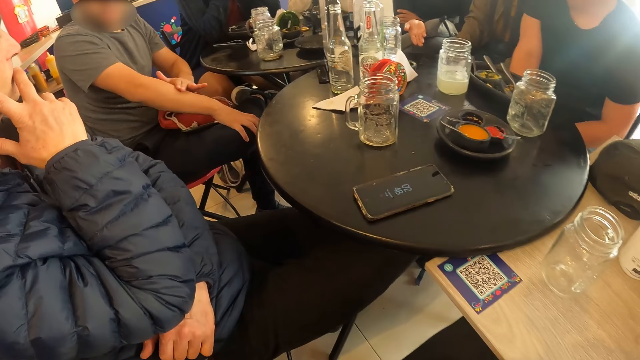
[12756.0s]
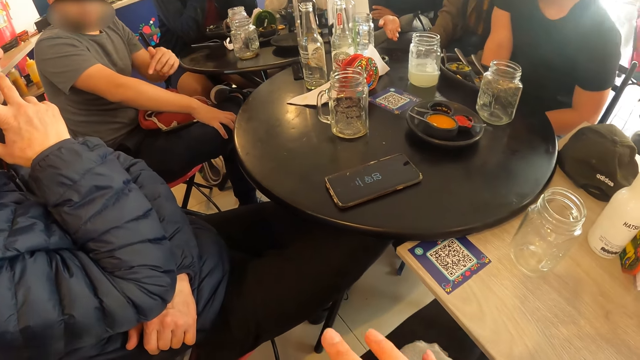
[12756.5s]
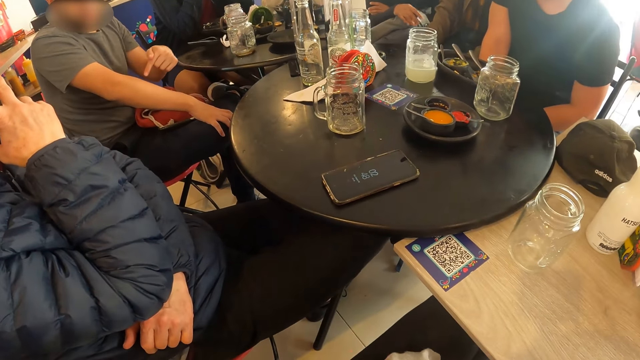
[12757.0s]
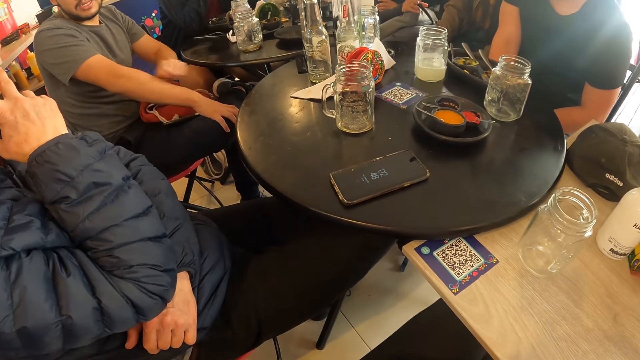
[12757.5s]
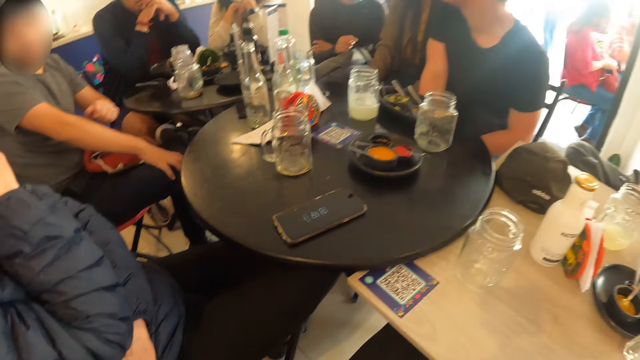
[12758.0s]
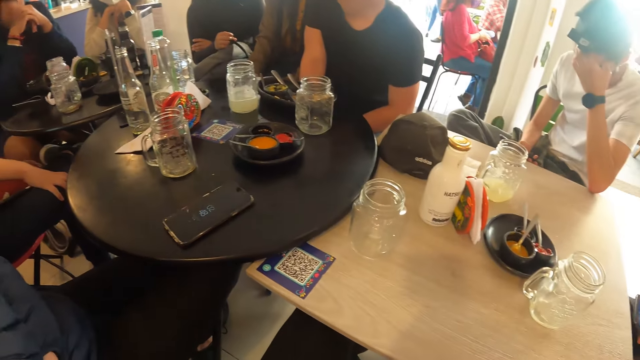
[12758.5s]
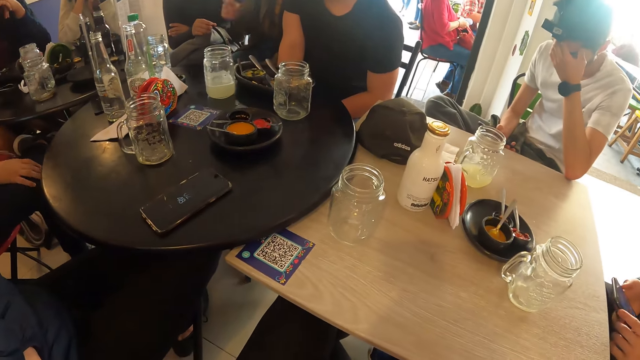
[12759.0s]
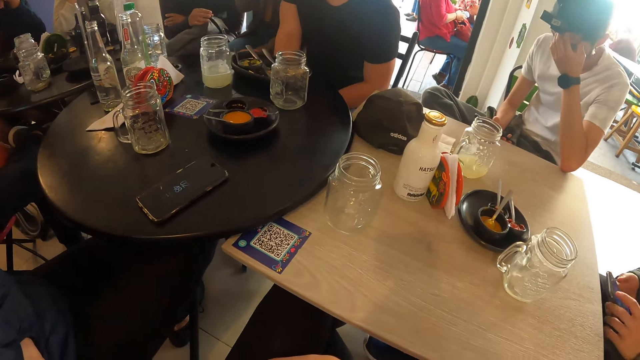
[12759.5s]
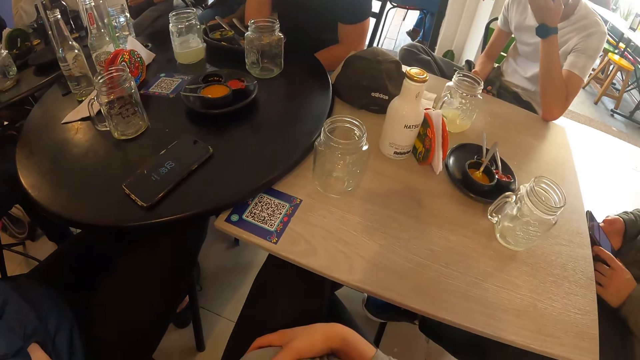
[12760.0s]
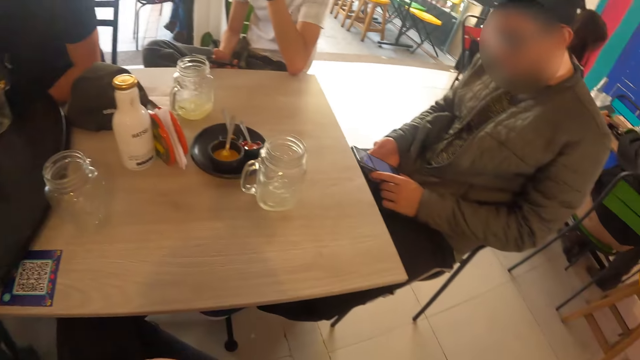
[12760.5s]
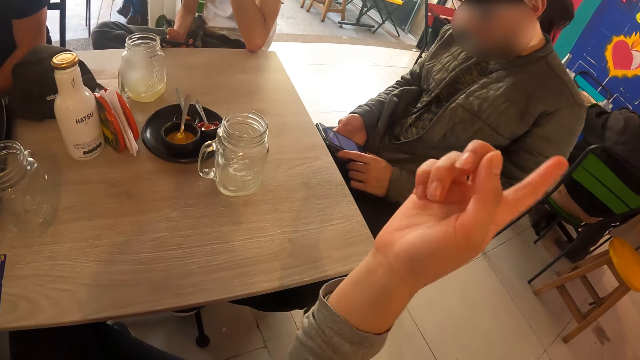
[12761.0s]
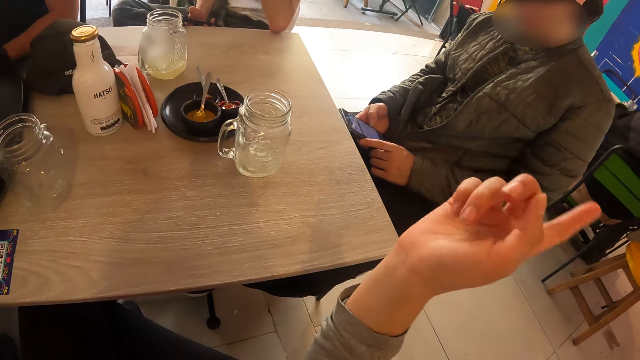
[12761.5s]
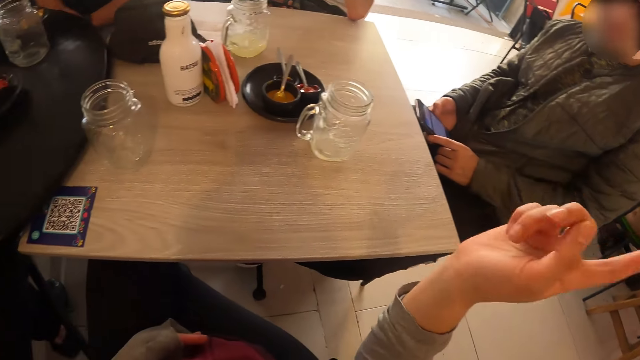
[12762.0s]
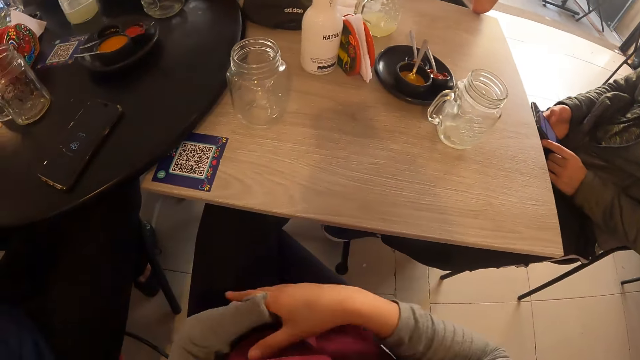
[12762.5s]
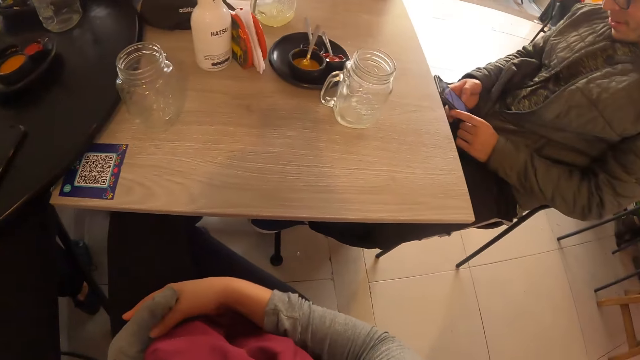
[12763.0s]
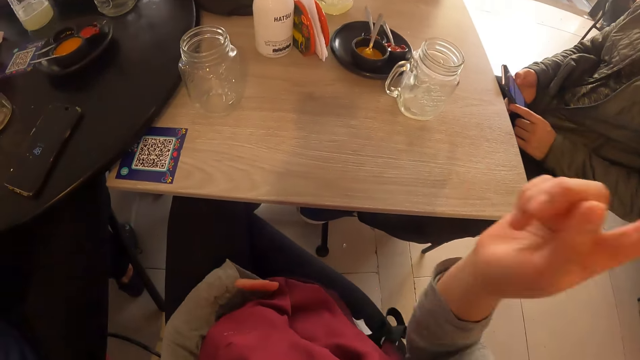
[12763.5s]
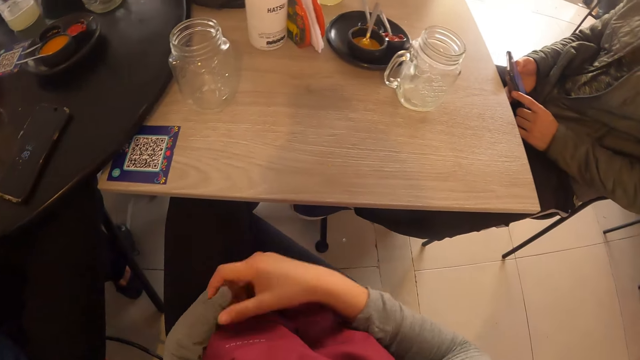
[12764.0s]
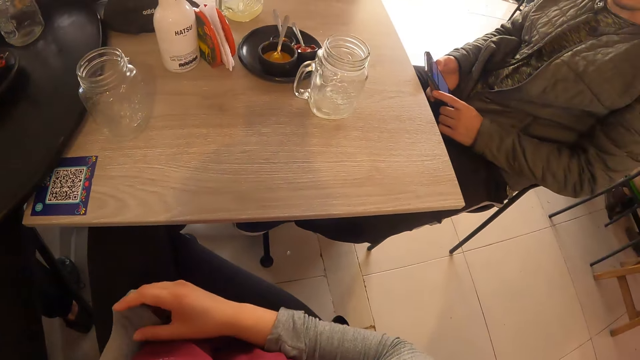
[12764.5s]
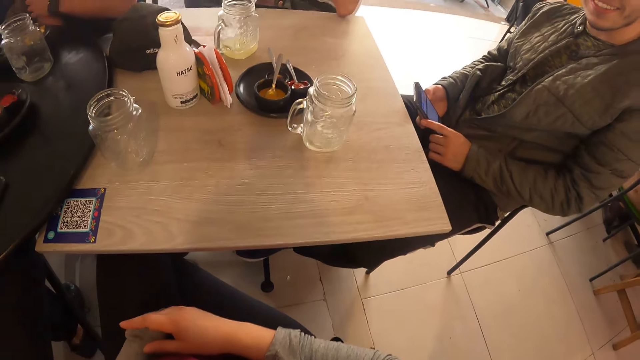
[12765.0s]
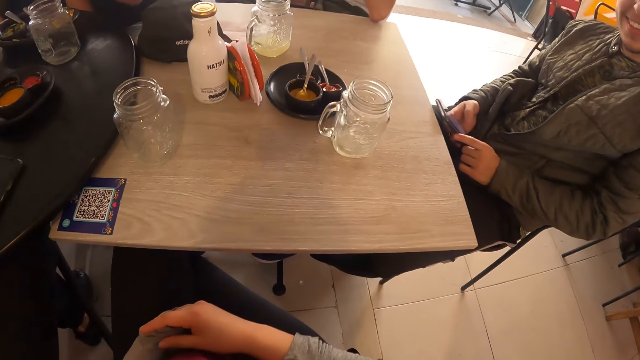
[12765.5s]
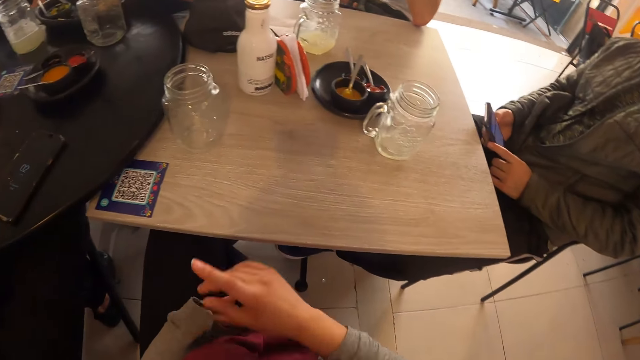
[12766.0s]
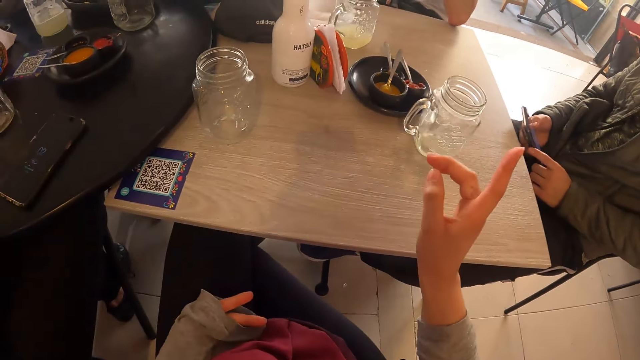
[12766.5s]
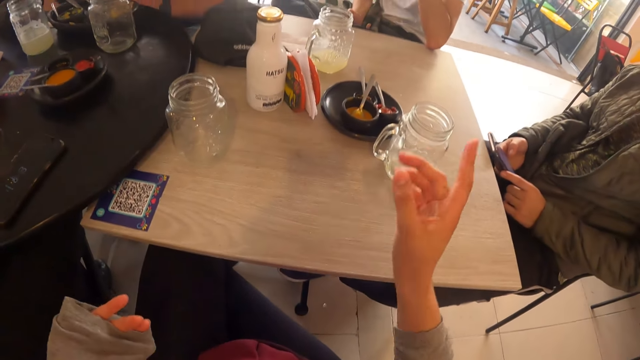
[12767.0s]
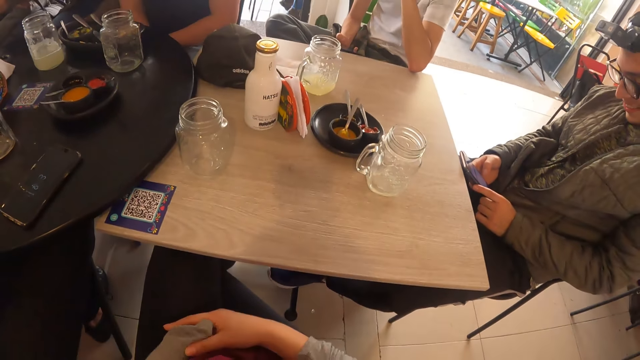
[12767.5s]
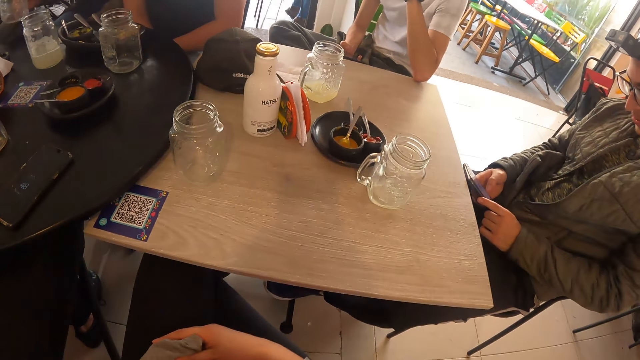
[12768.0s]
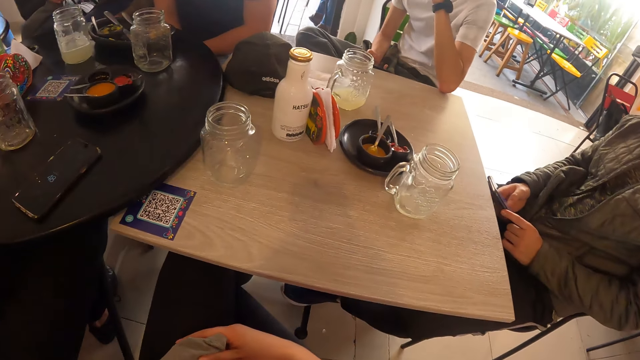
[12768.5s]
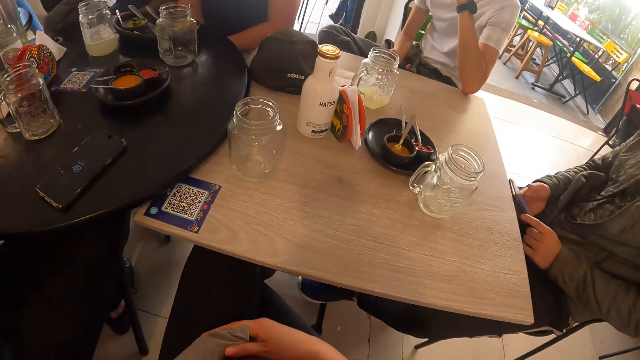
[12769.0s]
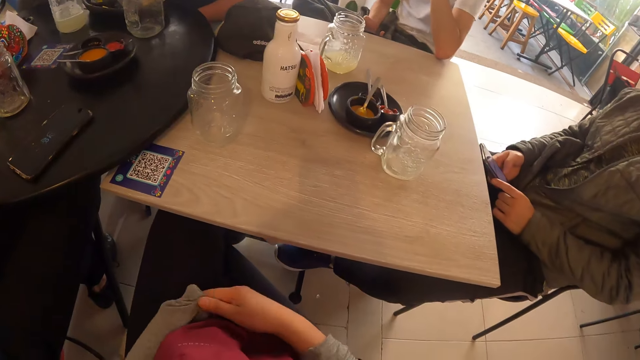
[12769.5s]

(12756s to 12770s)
The camera wearer looks at the table. A man operates a phone with both hands. The camera wearer looks at the table again. She makes gestures with her right hand. She gestures with her hands.

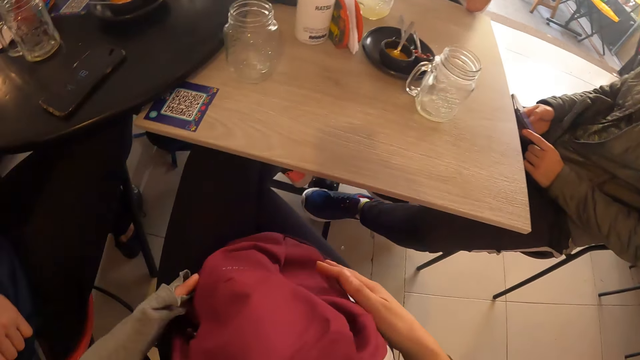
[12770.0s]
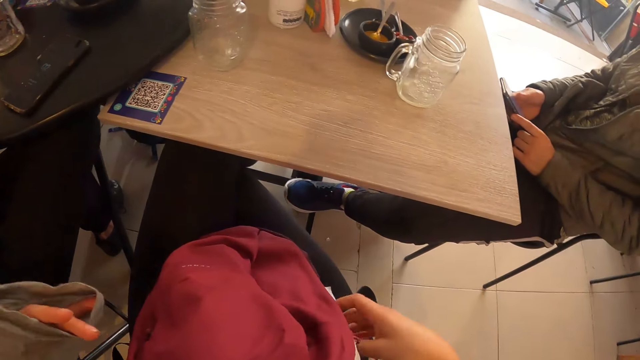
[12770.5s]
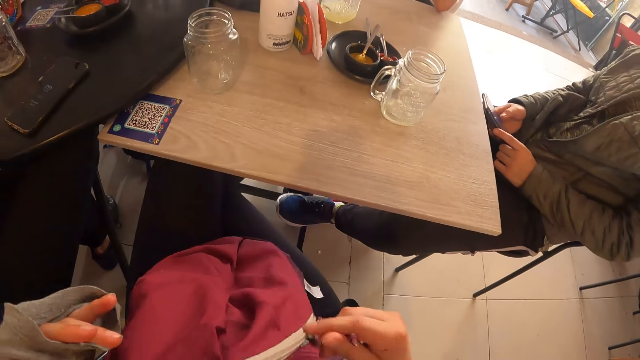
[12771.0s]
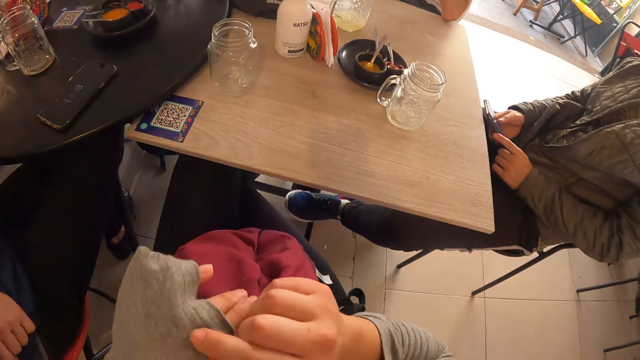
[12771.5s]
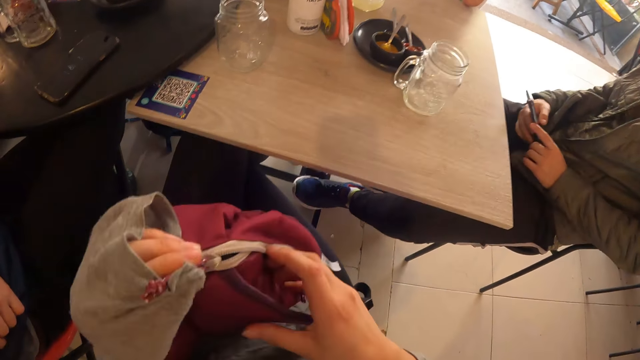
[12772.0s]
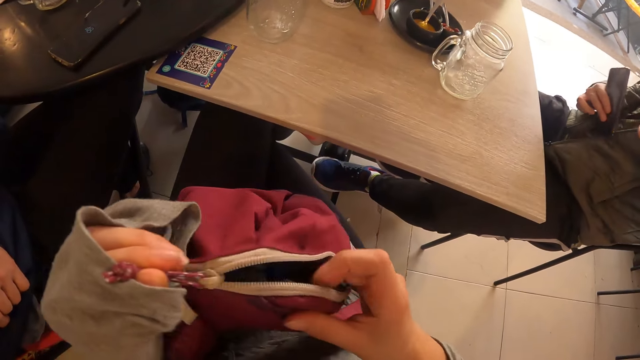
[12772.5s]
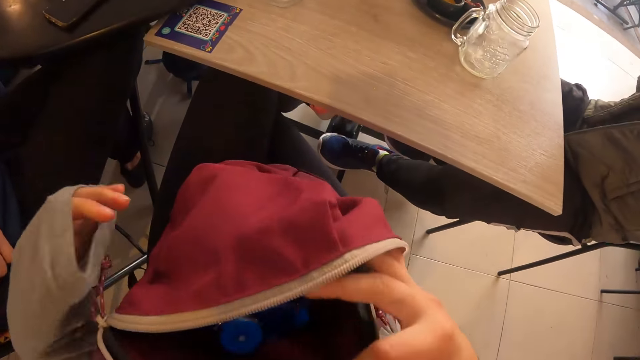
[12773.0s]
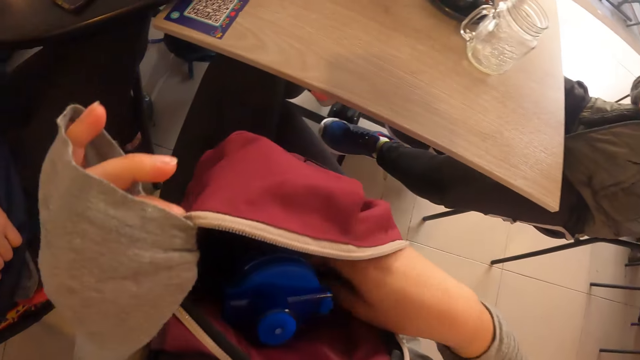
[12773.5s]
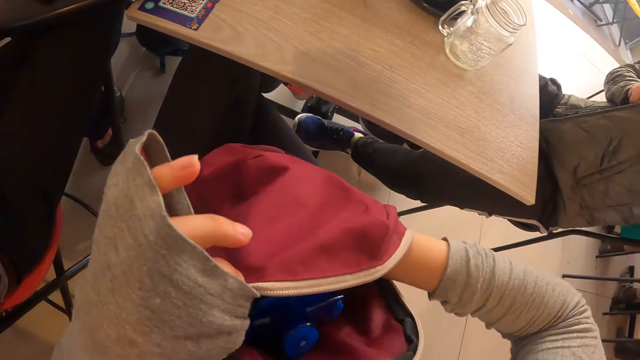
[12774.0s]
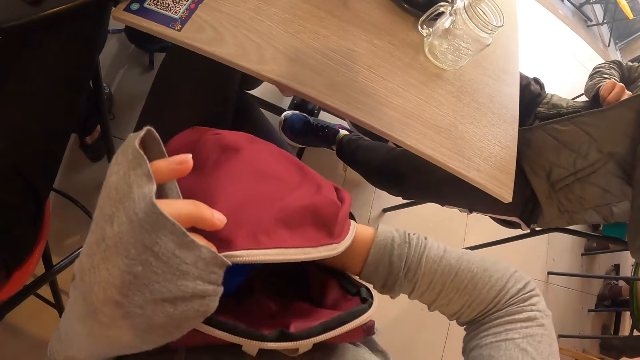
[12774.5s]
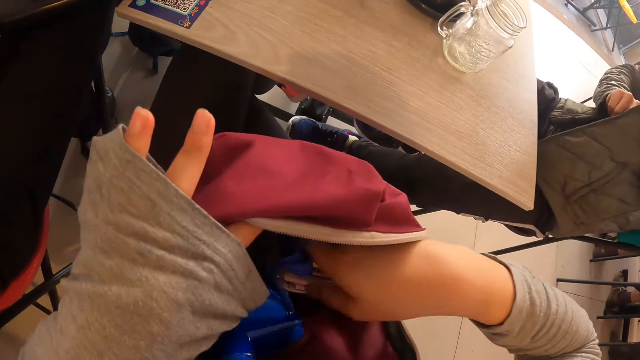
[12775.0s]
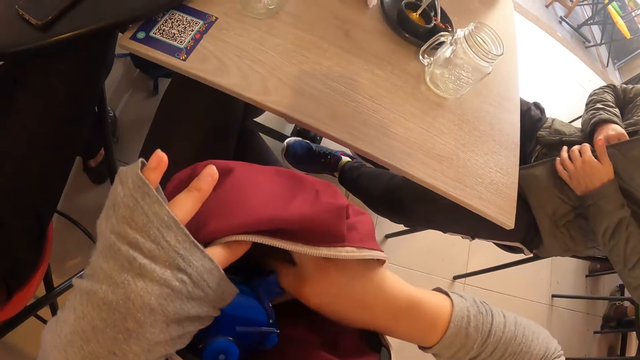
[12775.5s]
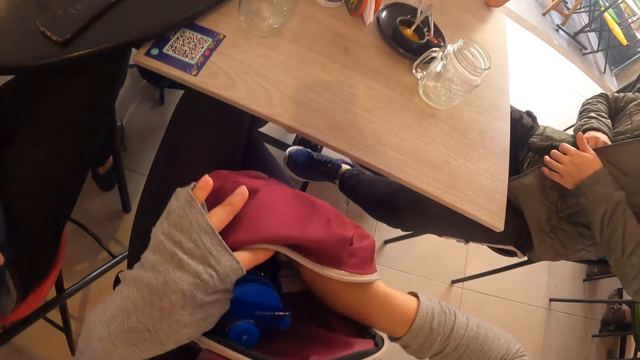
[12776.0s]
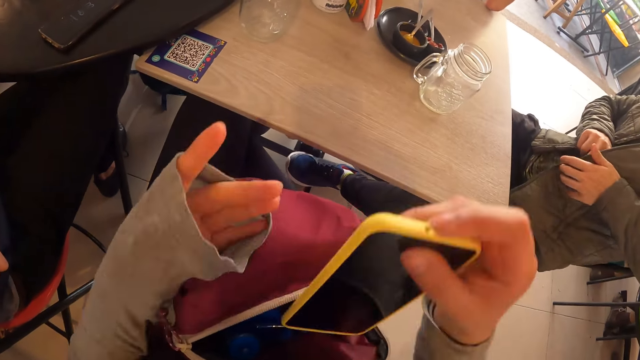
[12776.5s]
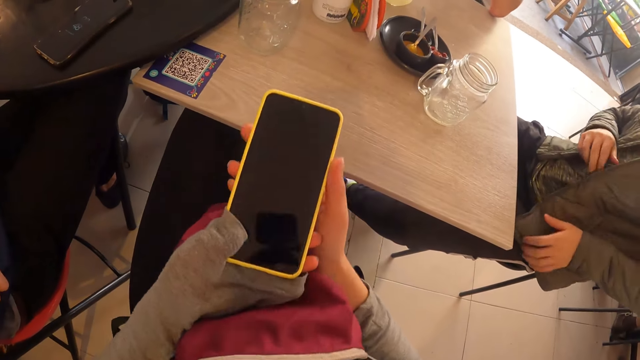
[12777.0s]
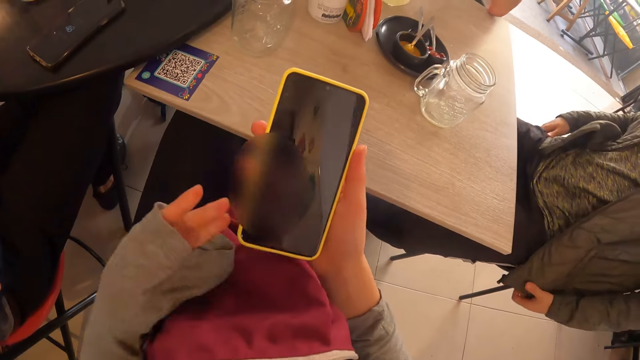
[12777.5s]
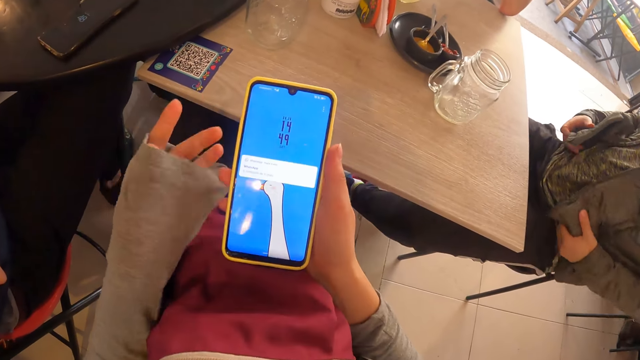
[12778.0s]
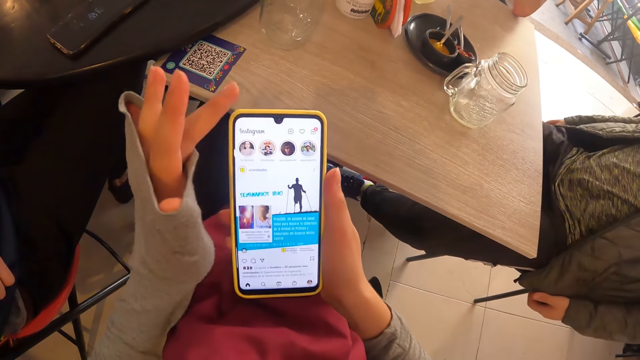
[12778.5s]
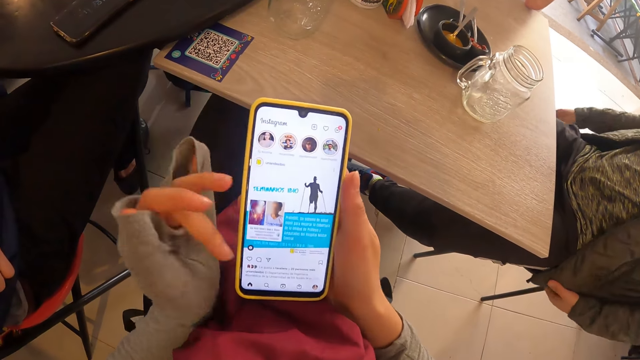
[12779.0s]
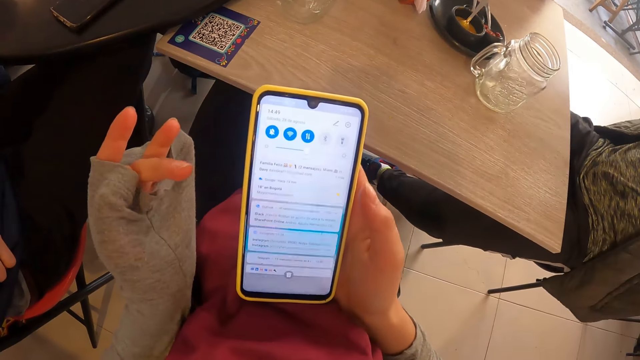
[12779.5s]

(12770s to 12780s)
The camera wearer unzips a bag on their lap with their left hand. The man places the phone in the left side pocket of a jacket with his right hand. The camera wearer takes a phone from the bag on their lap with their right hand. They hold the phone in both hands. They operate the phone with their left hand.
